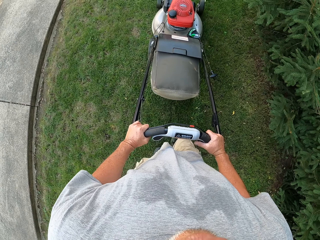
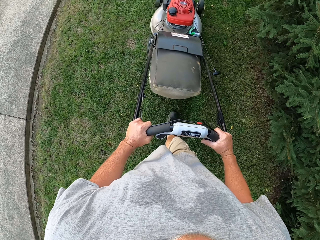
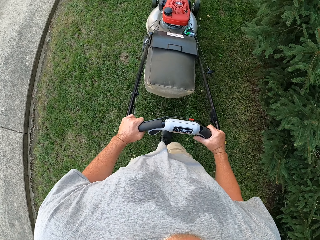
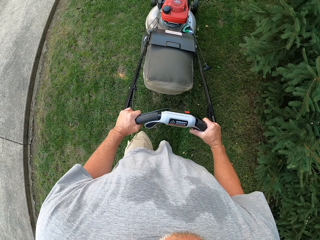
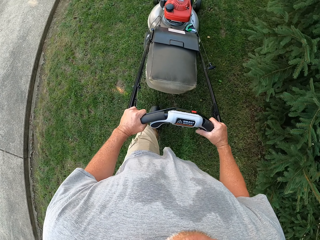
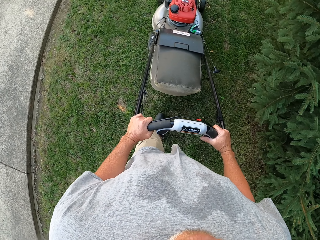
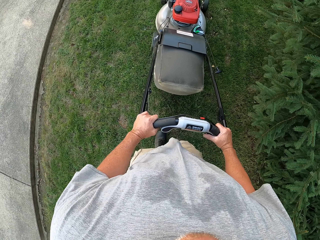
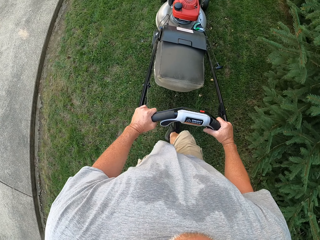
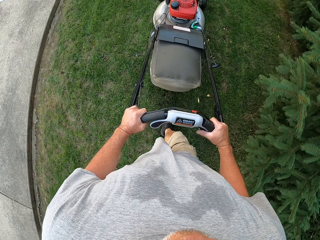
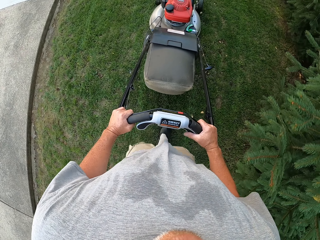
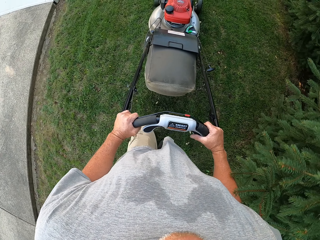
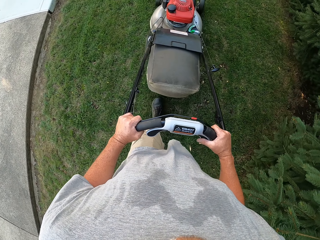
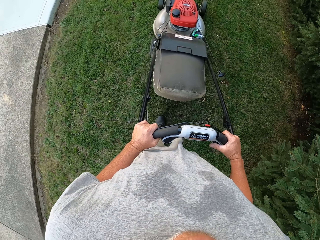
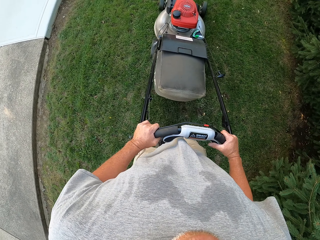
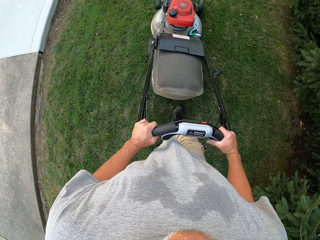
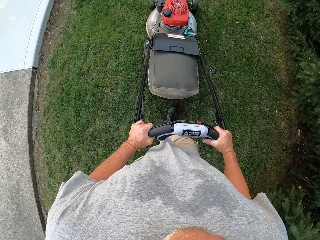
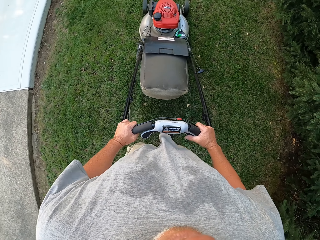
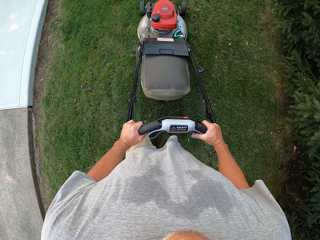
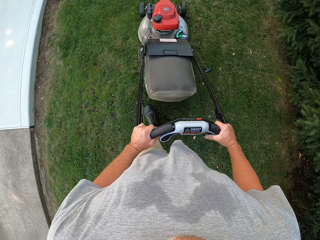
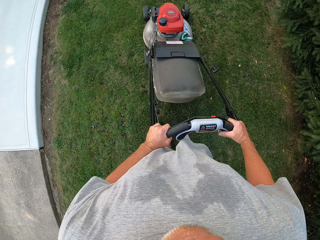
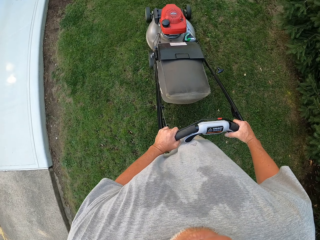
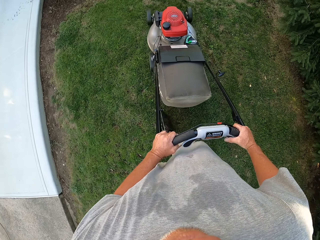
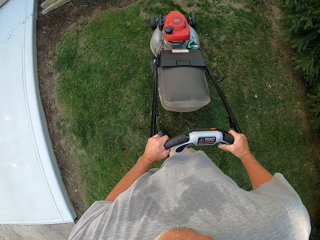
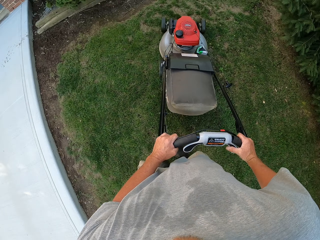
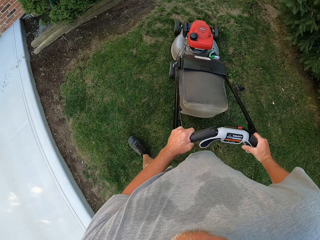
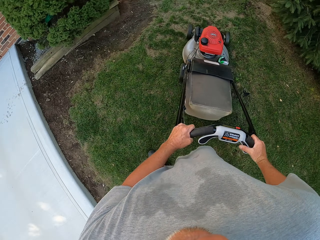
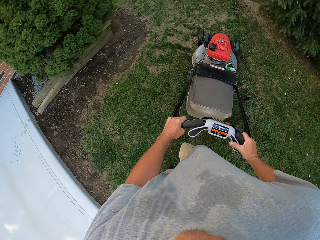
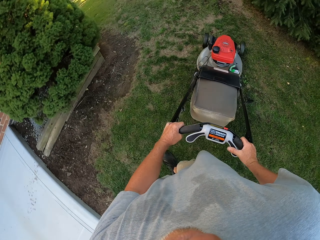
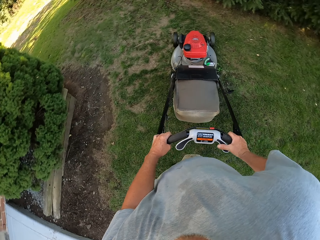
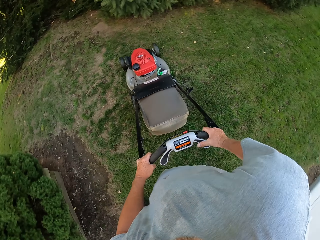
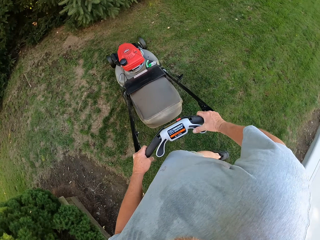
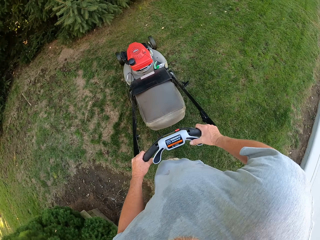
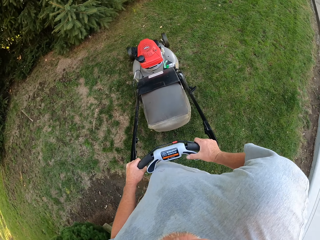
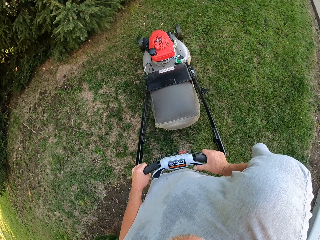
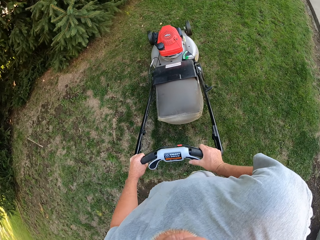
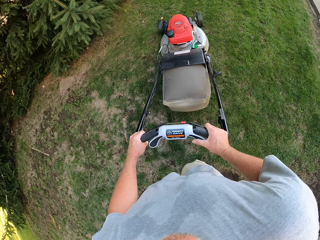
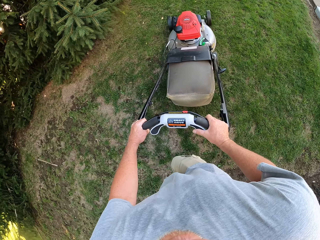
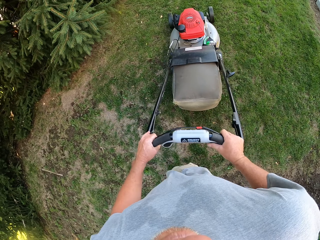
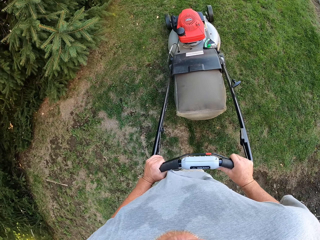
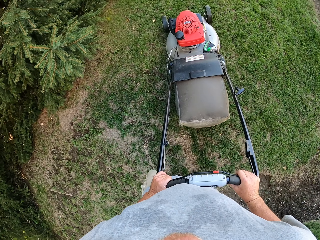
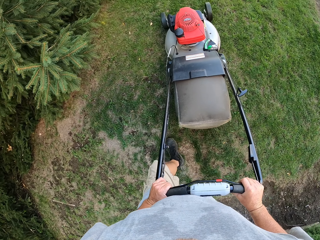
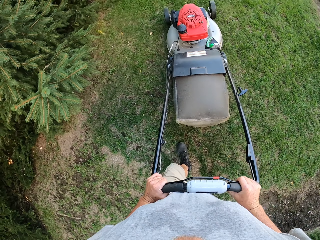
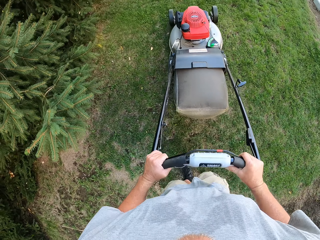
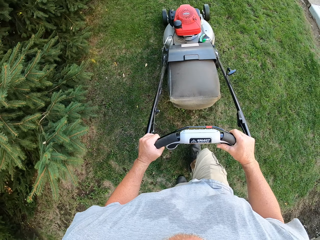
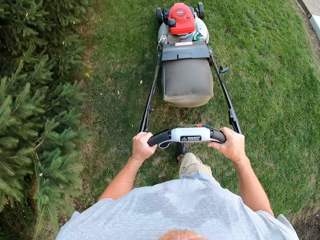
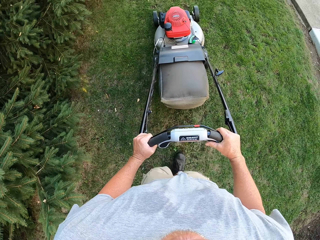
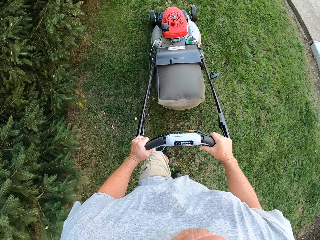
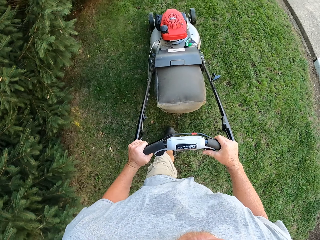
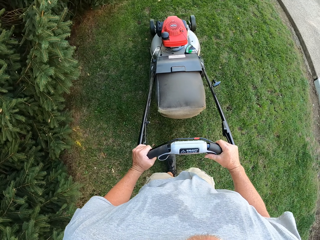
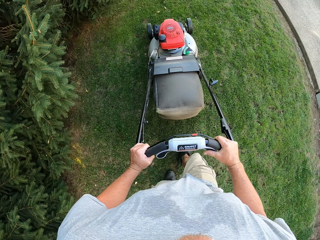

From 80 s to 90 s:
The camera wearer cuts the grass using a lawnmower. They turn around.

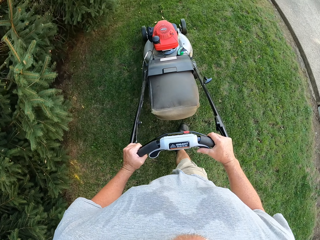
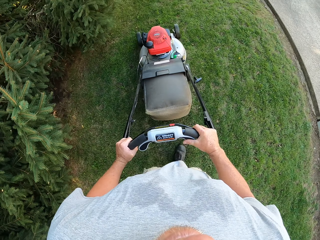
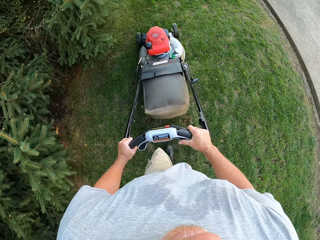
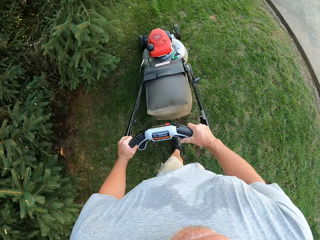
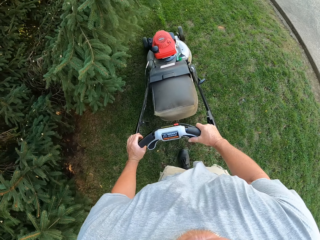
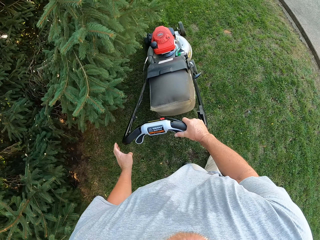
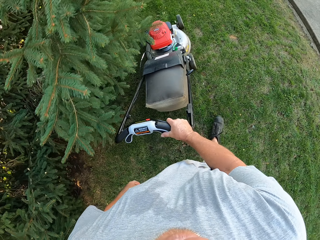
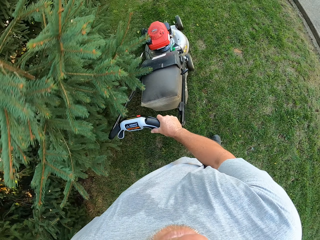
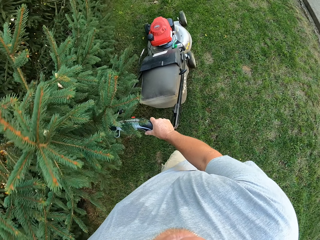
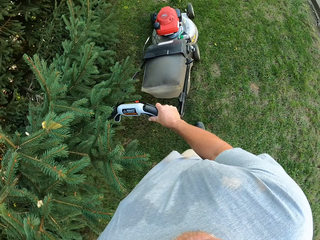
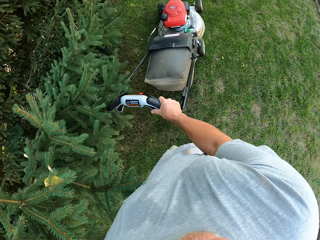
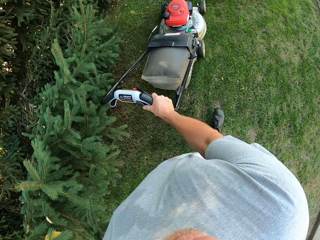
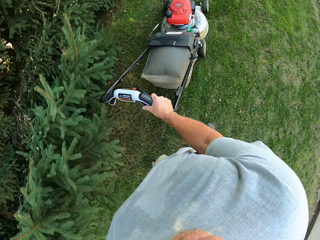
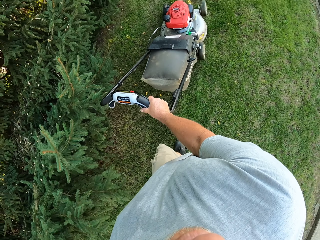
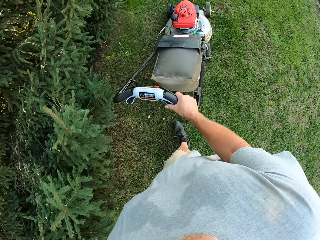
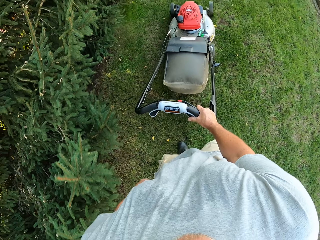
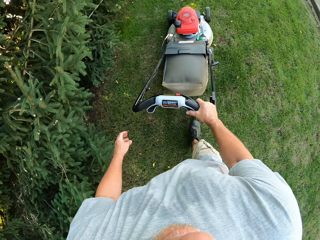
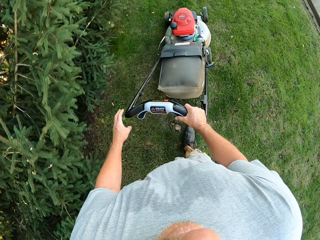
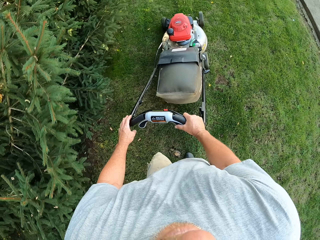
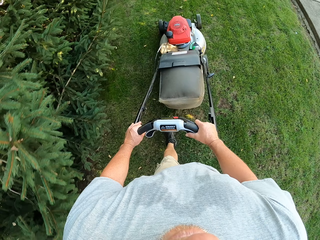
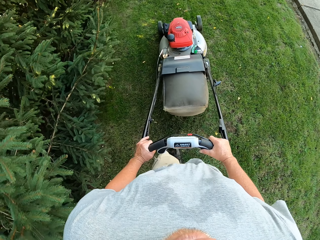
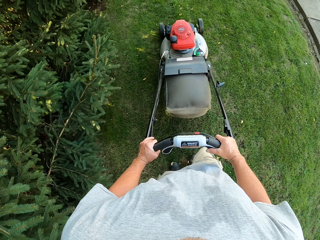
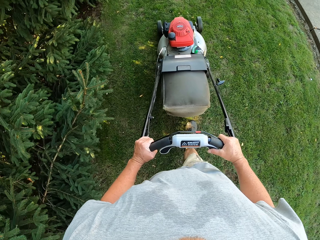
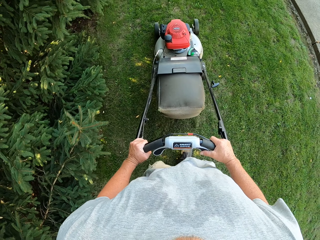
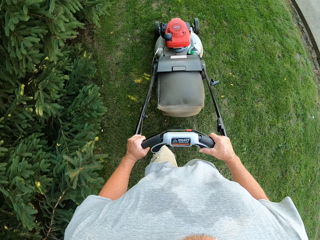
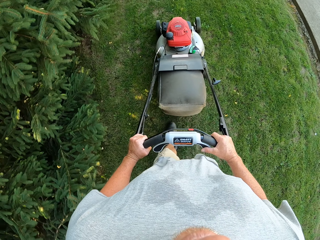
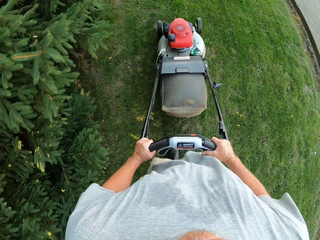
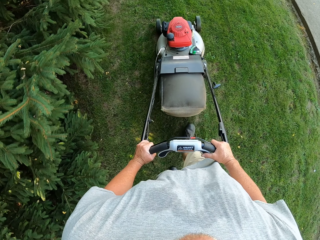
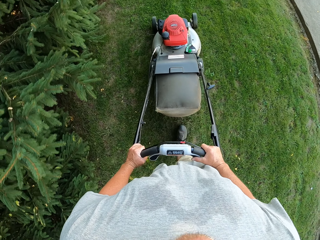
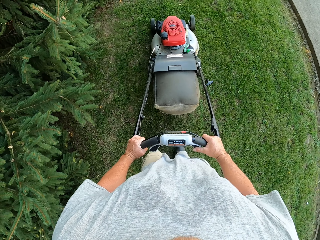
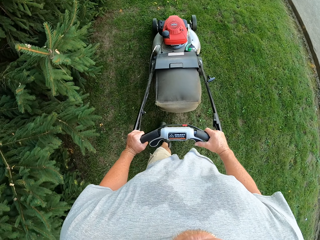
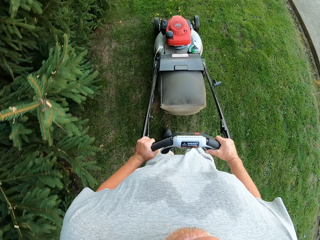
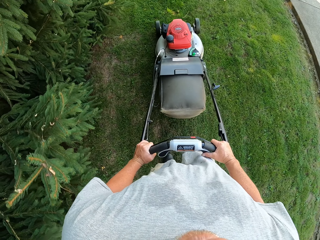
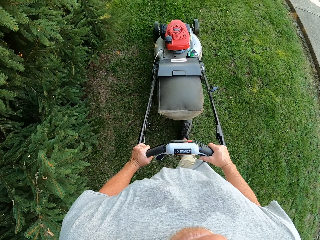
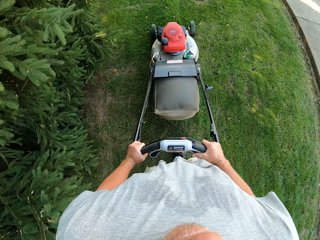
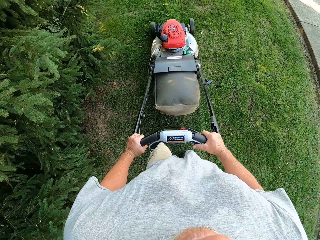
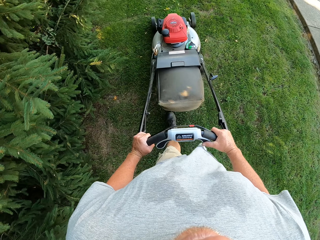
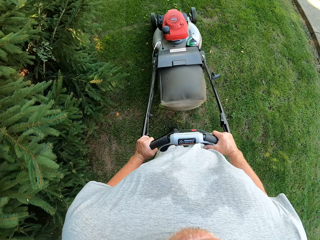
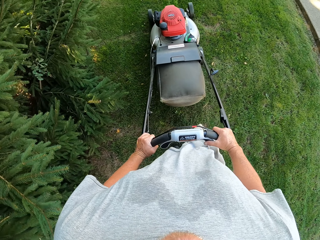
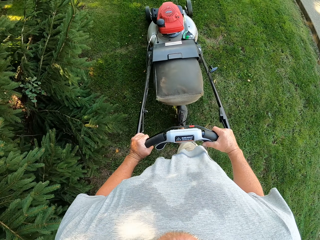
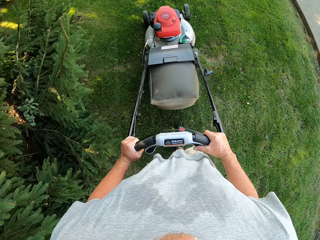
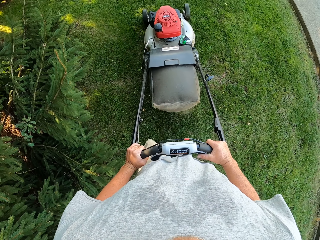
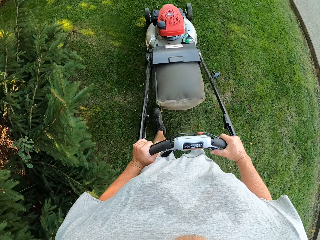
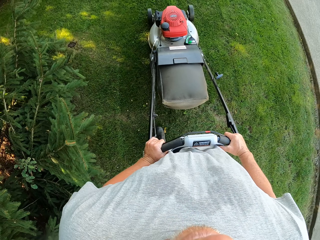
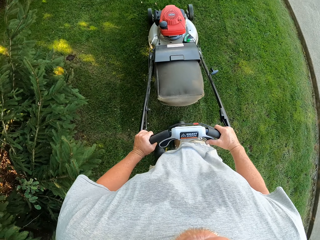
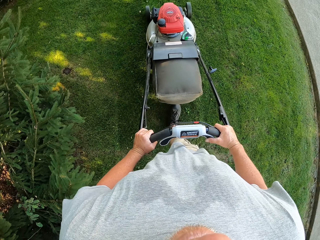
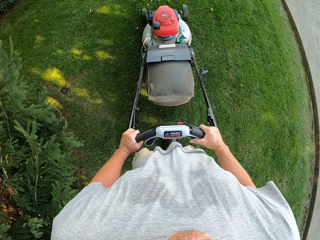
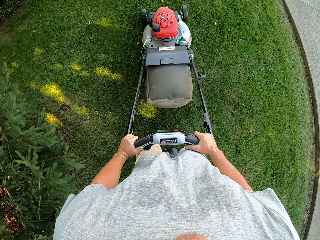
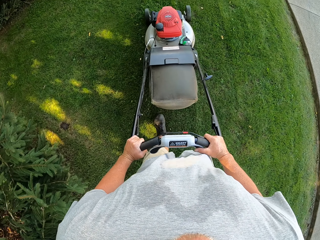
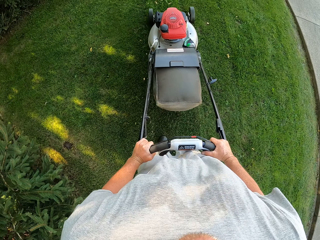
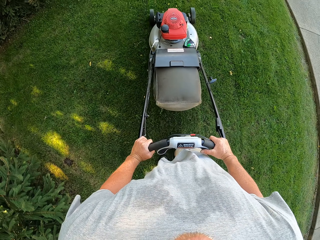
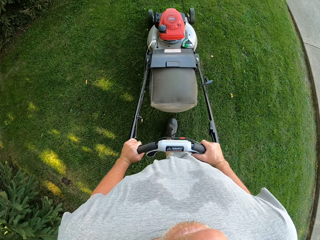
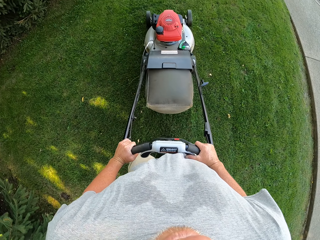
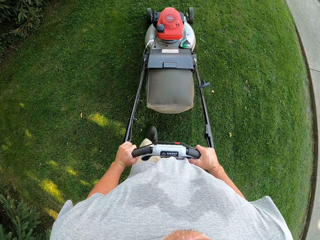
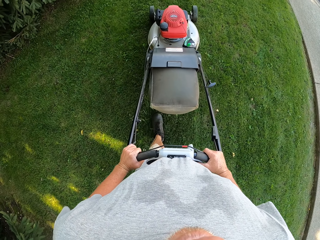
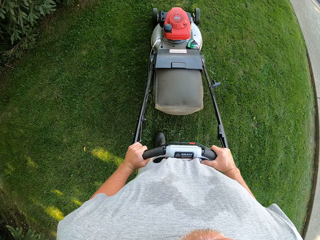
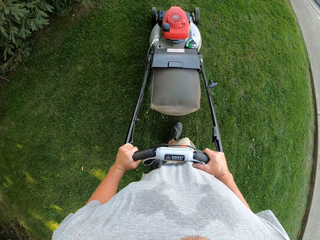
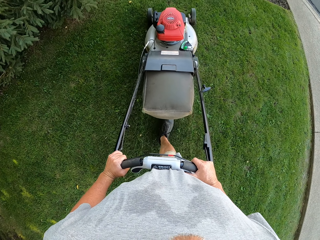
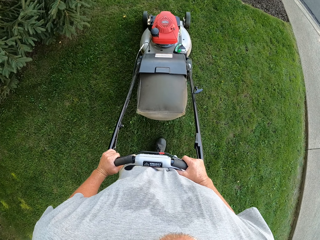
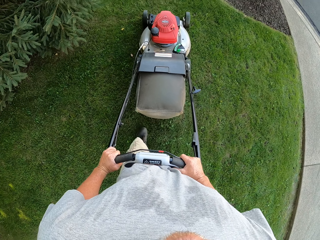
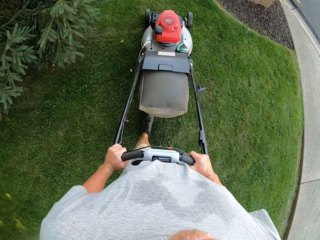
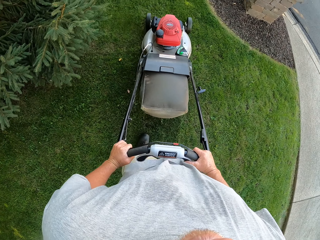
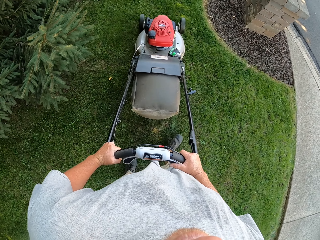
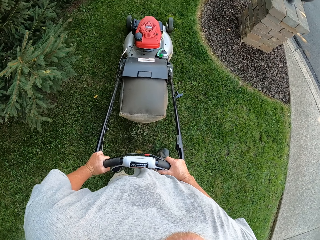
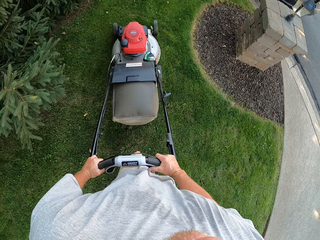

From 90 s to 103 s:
The camera wearer cuts the grass using a lawnmower. They remove the left hand from the lawnmower. They cut the grass using the lawnmower. They hold the lawnmower with both hands. They cut the grass using the lawnmower.
